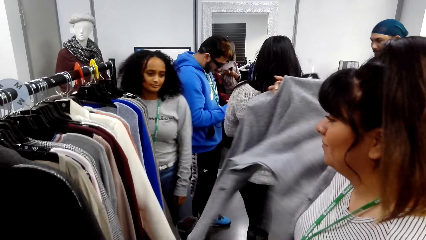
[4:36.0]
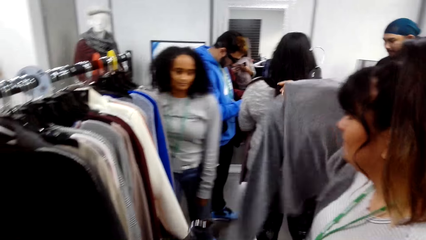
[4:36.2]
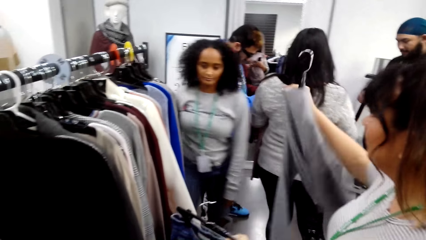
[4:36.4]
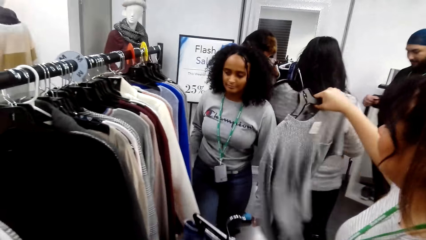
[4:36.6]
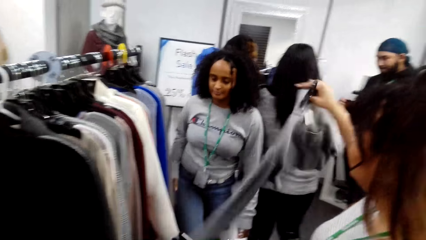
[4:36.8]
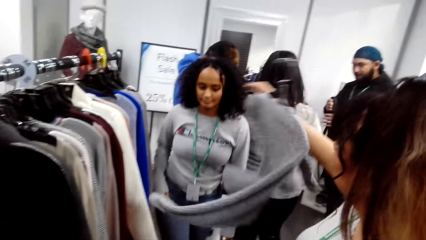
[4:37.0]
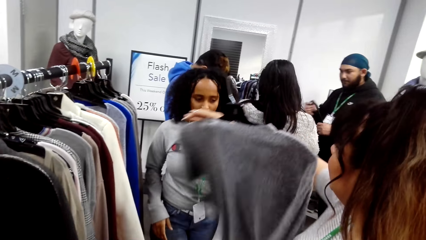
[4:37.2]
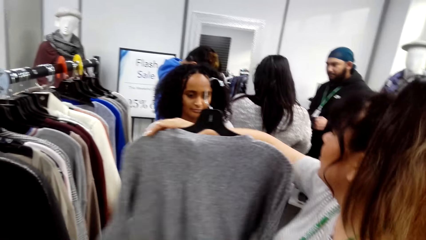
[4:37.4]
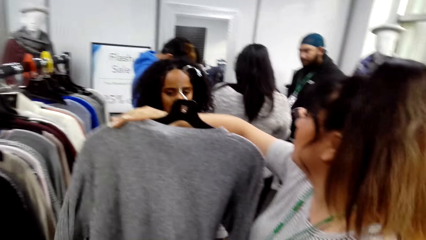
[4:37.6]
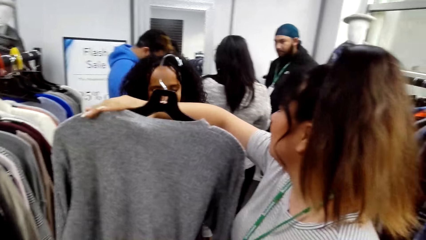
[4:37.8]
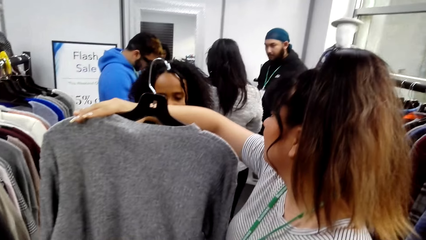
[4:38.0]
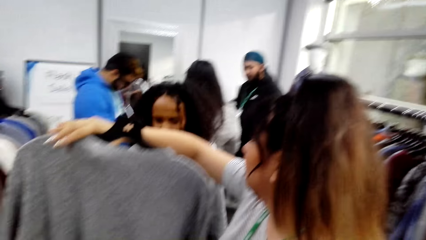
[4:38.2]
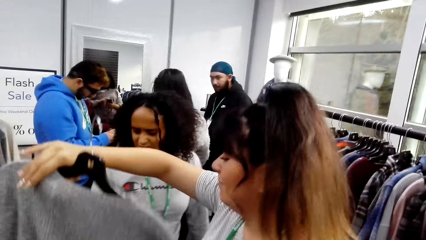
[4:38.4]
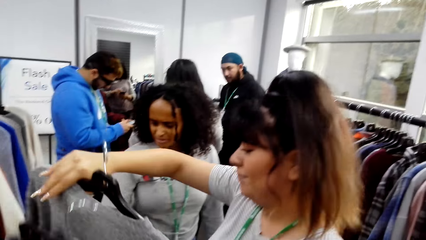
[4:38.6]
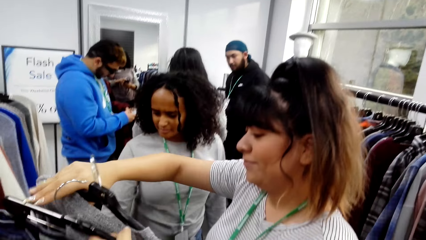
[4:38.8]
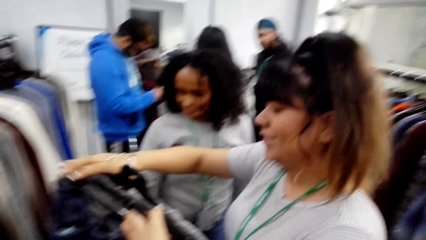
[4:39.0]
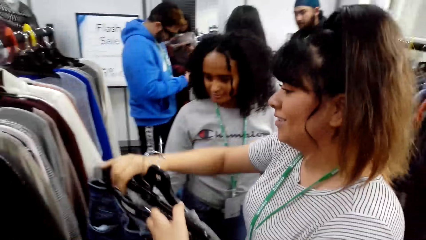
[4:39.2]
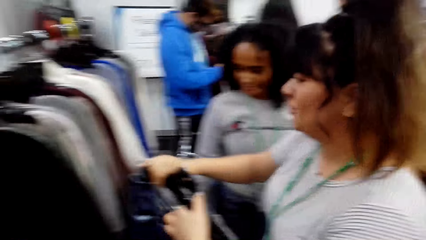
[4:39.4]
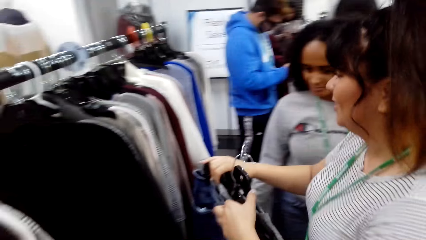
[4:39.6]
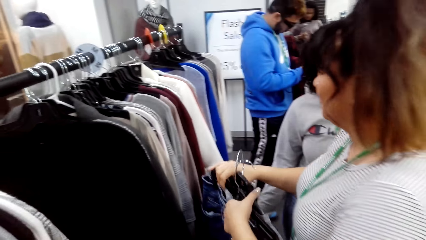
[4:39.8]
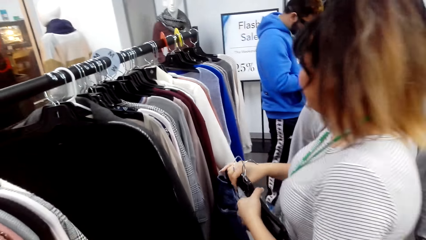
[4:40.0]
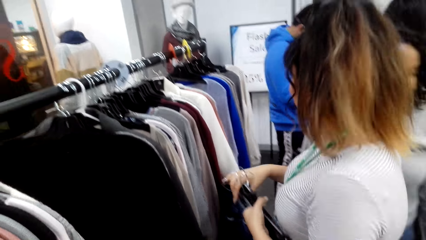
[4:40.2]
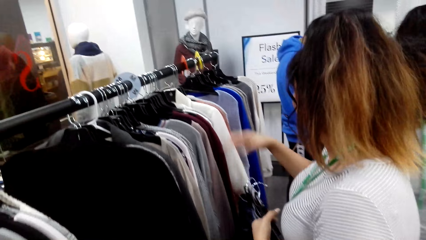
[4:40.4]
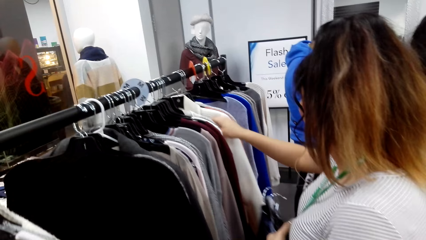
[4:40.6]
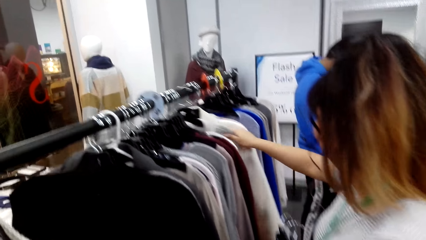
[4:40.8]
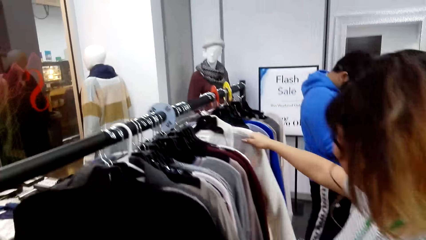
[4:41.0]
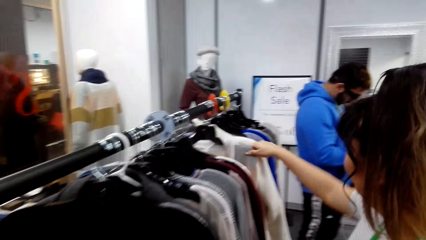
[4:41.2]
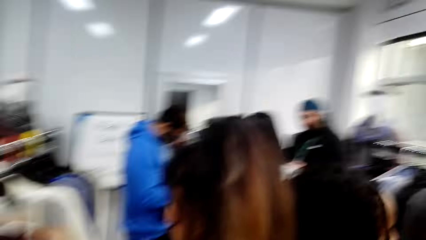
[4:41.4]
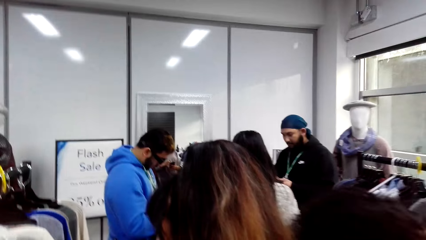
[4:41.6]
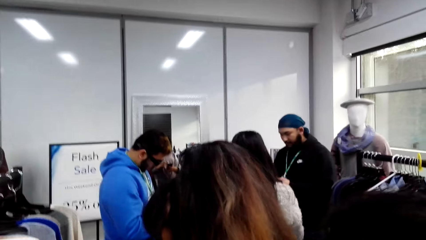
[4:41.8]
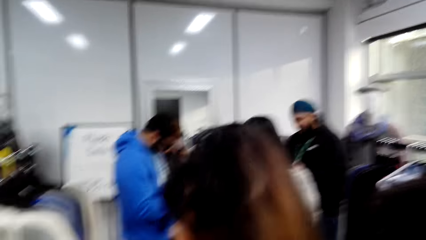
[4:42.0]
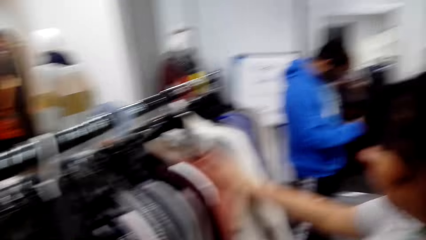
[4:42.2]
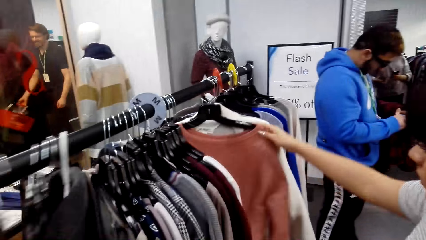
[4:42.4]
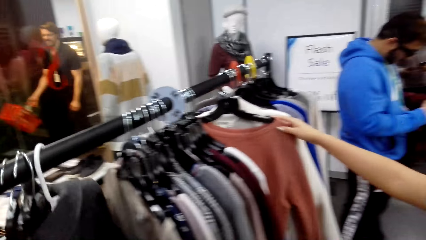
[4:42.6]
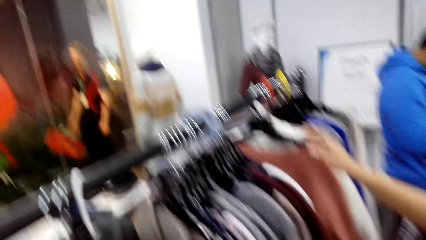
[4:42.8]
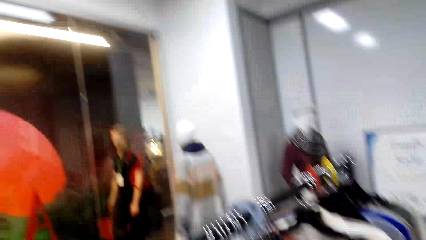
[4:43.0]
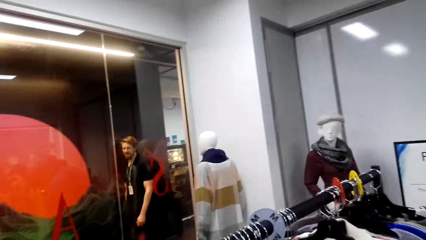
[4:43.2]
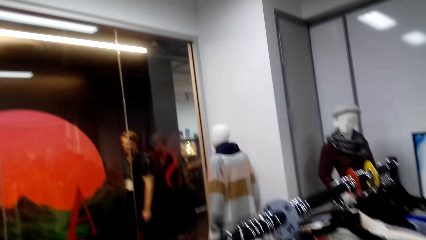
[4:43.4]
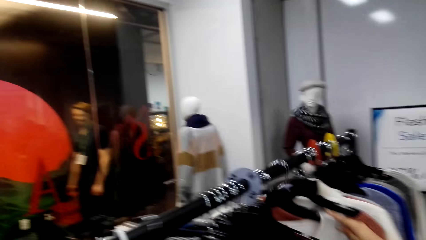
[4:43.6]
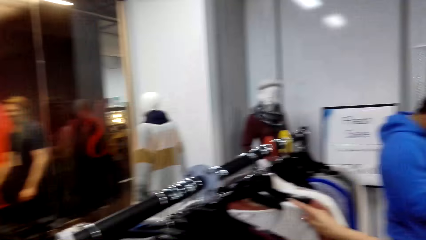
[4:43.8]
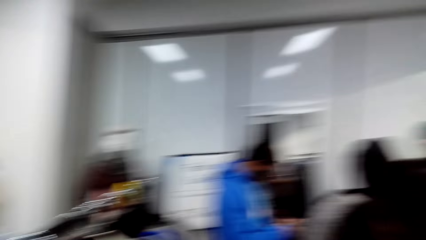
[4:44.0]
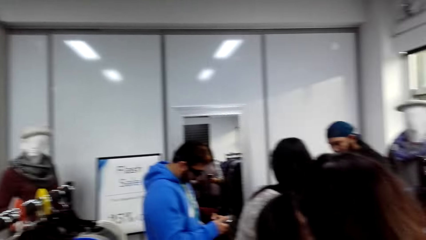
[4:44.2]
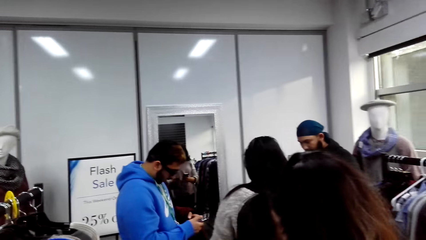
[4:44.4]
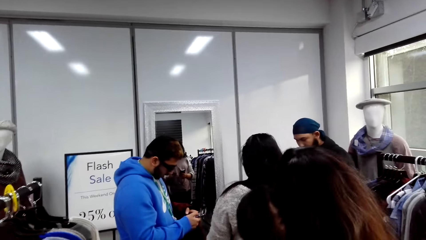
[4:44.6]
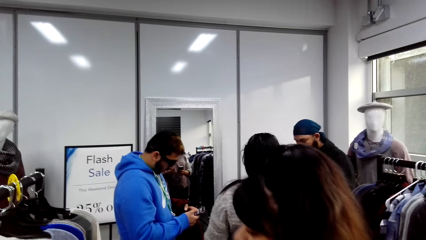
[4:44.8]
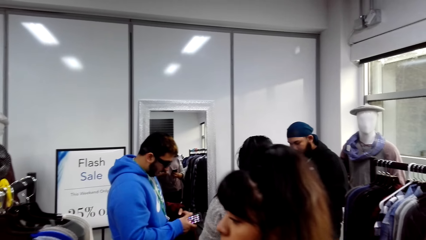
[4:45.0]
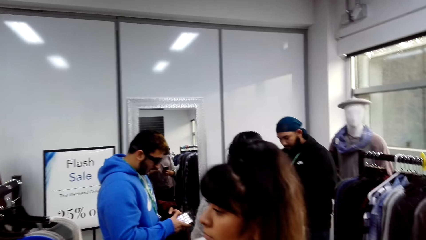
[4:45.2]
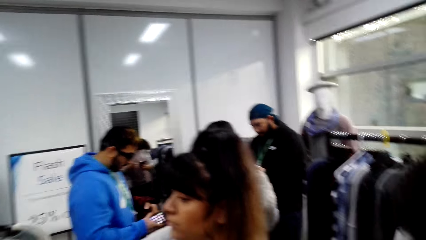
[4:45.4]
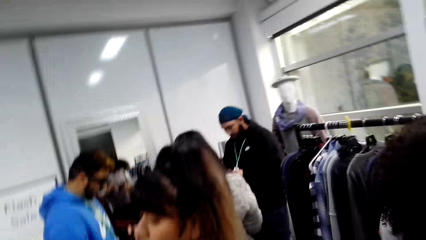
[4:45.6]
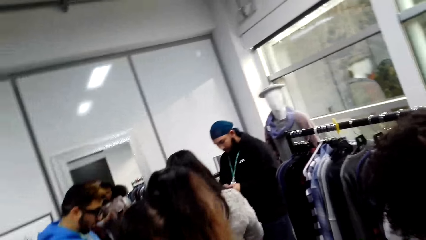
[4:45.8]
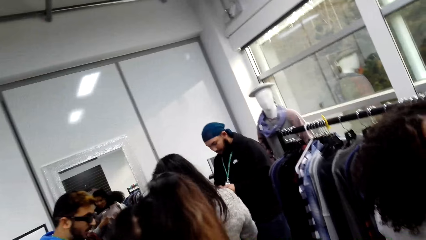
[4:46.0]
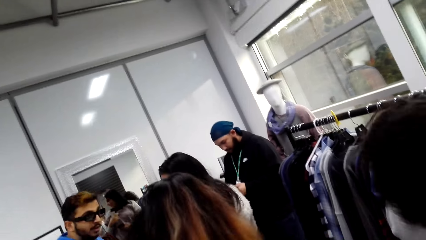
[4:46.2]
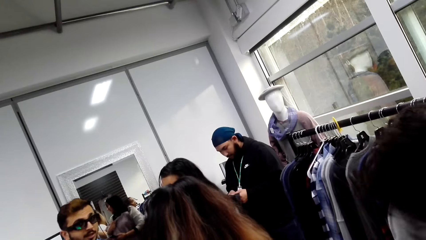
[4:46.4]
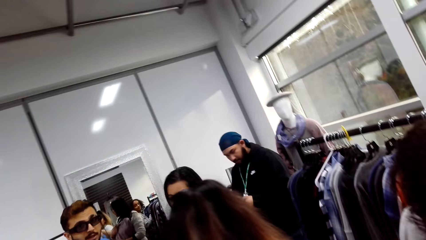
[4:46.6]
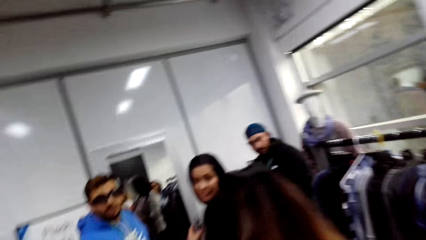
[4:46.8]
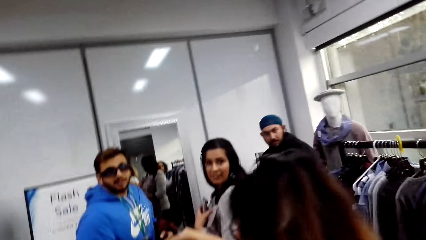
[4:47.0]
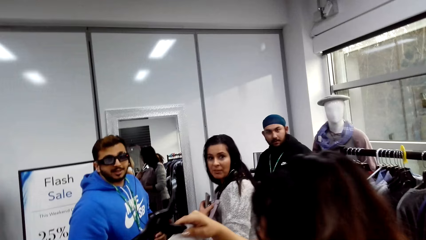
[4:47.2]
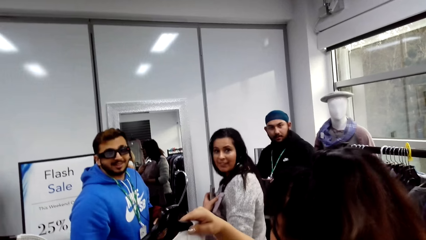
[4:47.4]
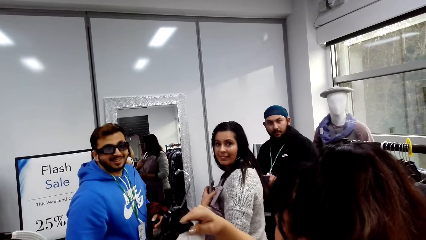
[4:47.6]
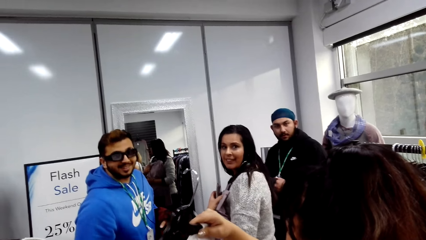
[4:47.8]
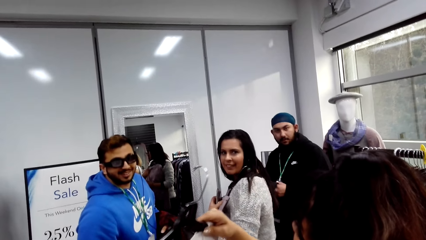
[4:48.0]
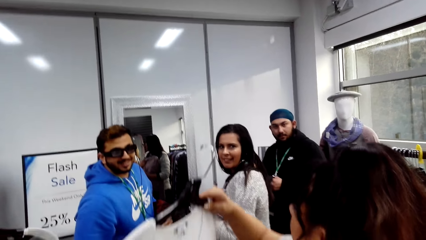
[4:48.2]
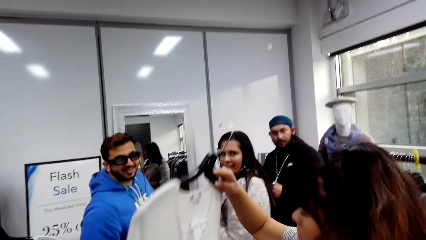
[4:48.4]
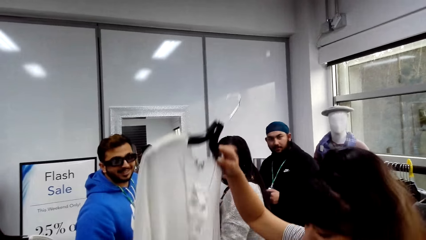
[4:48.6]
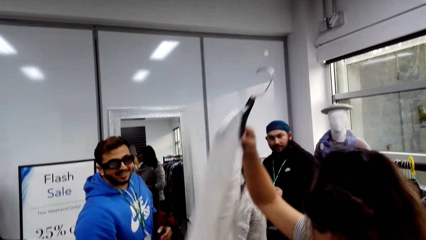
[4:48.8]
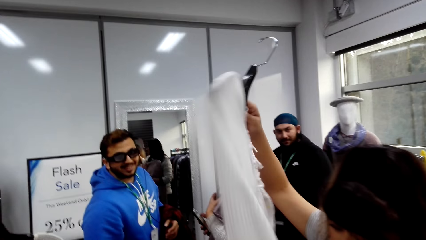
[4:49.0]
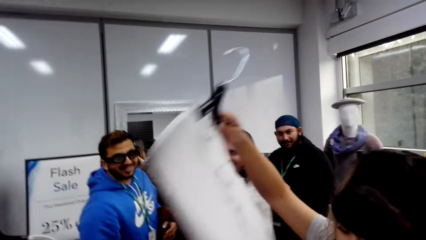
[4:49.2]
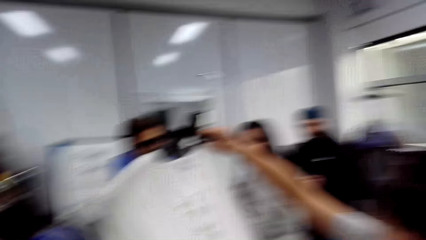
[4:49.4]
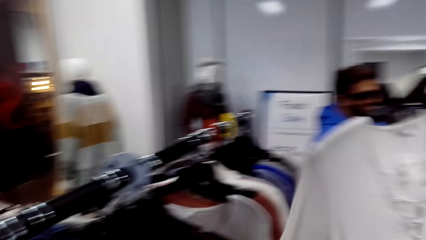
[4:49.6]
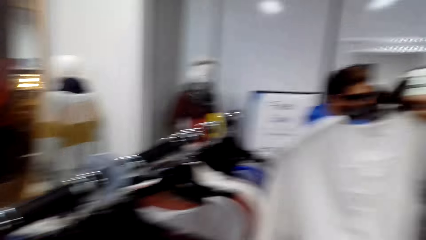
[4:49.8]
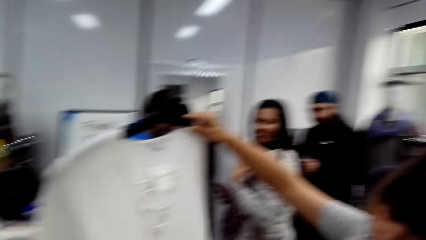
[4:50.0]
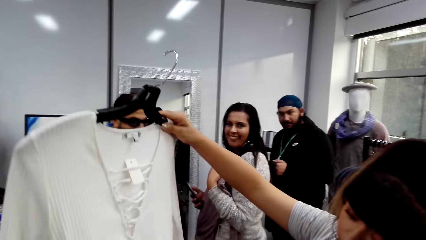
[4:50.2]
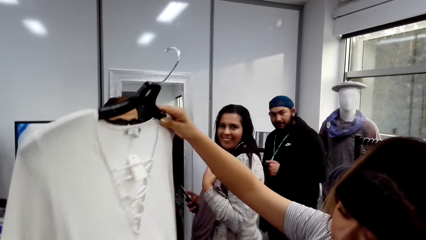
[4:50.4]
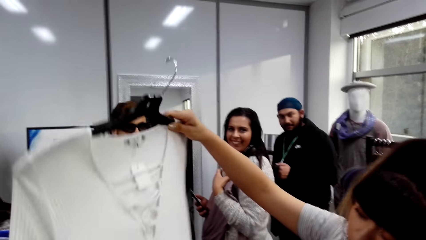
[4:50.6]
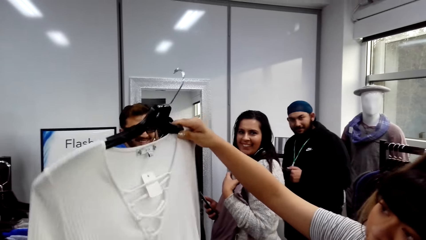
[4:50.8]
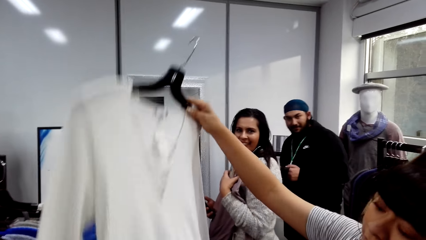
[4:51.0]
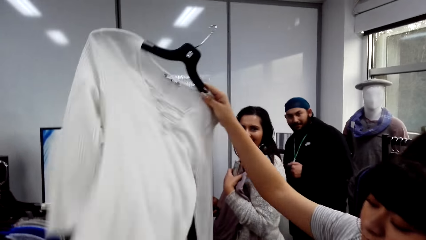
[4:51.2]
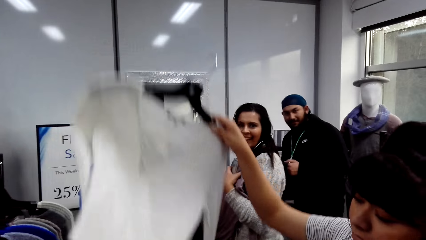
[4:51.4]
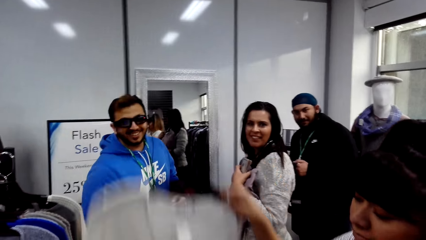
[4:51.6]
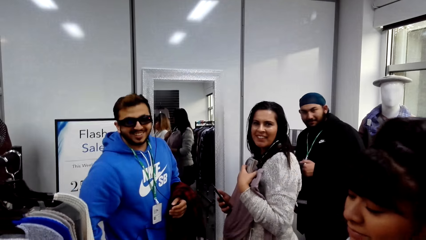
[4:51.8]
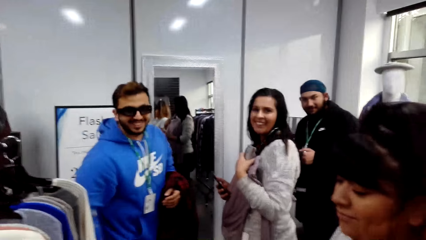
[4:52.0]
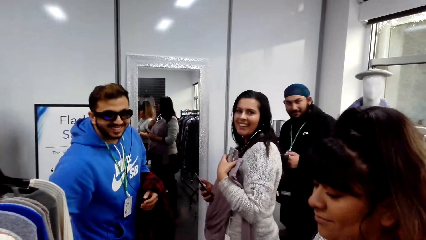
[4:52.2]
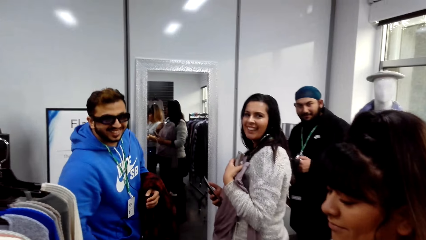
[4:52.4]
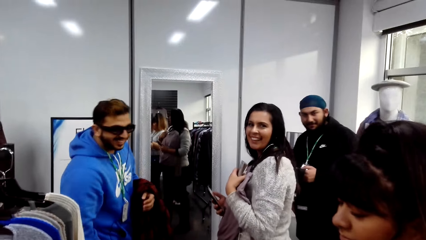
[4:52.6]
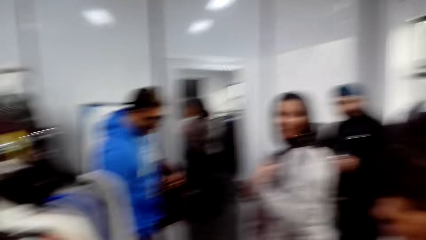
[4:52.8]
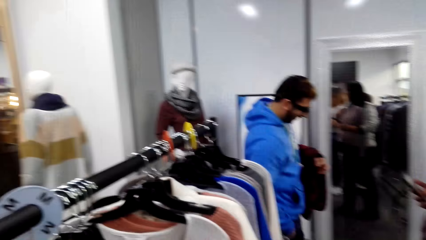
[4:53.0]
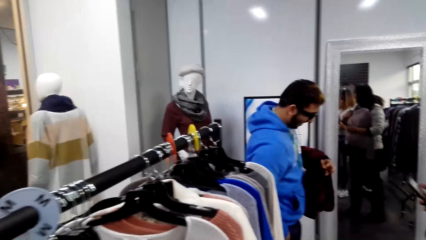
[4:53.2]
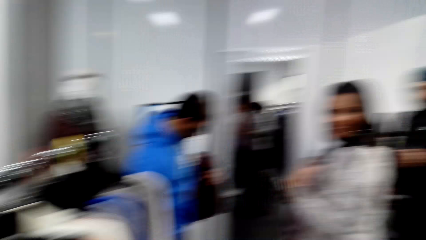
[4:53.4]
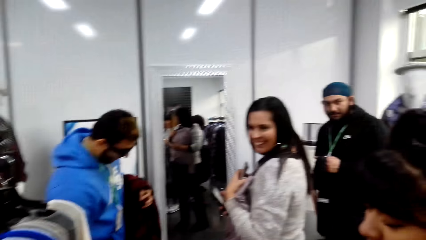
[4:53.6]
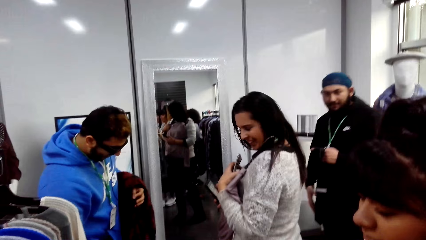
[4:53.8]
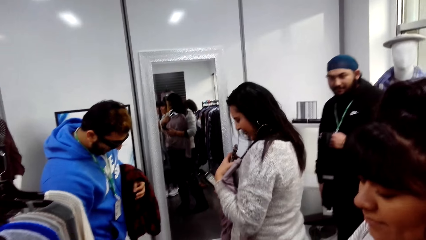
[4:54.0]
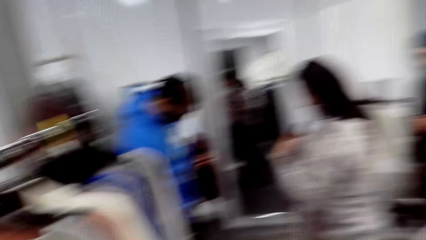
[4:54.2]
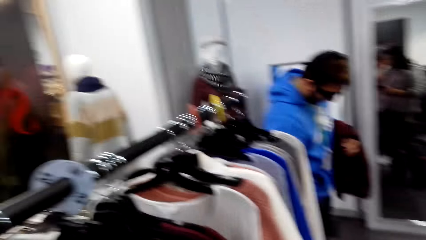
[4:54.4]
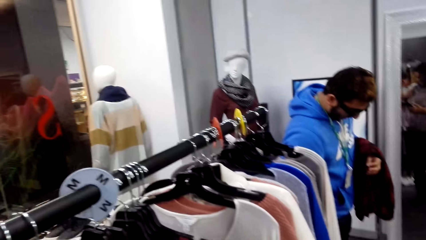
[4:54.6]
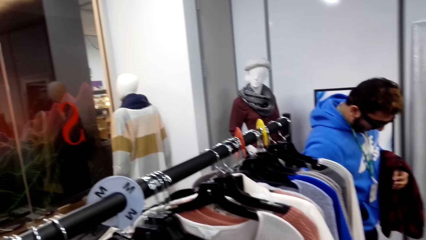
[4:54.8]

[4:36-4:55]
A woman walks around in the clothes shop. The woman converses with another woman. The other woman views hanged top sweaters. The camera wearer looks around in the clothes shop. They converse with another person. The other woman views a top sweater. A man pulls up the cloth.
